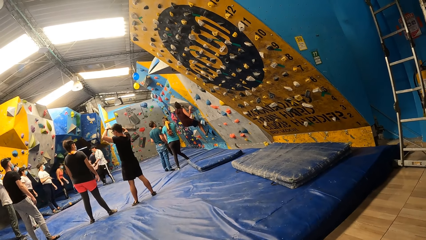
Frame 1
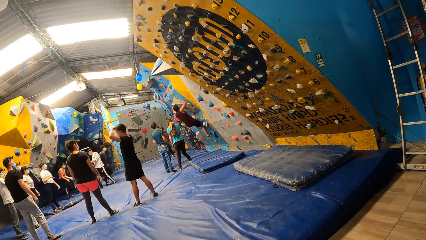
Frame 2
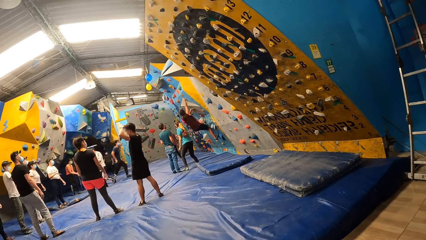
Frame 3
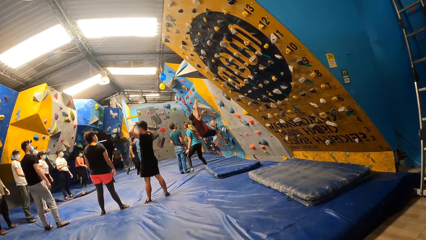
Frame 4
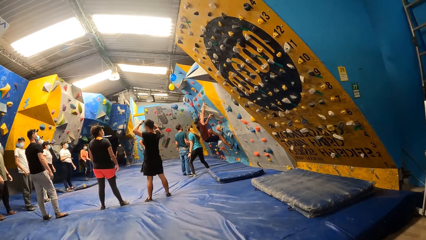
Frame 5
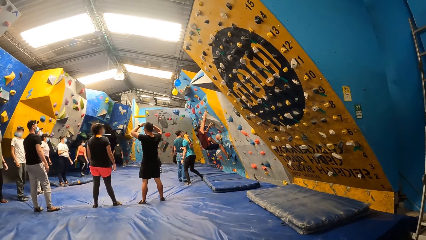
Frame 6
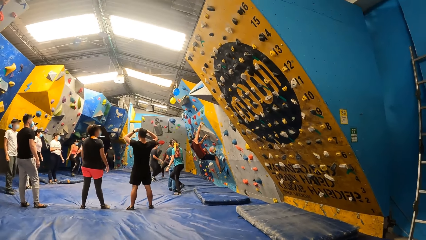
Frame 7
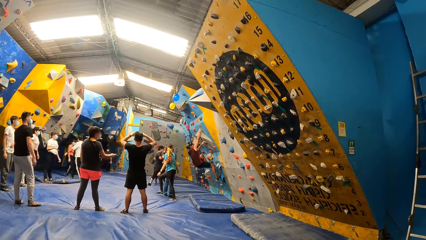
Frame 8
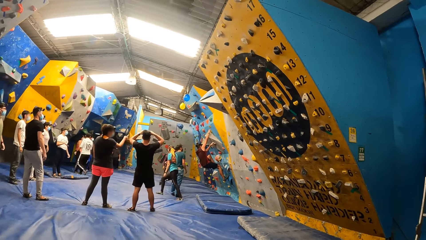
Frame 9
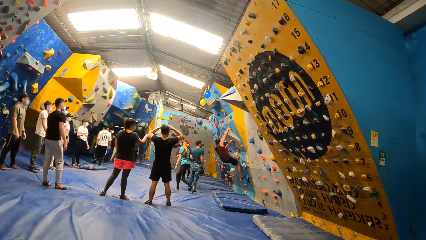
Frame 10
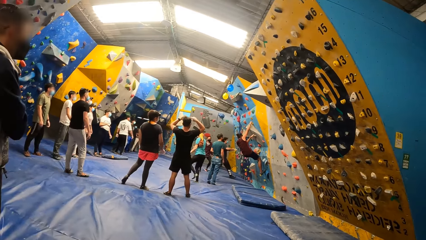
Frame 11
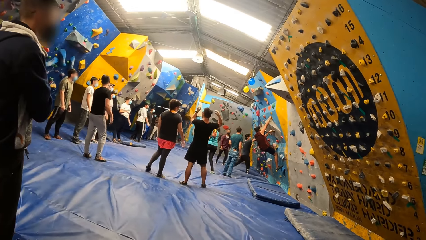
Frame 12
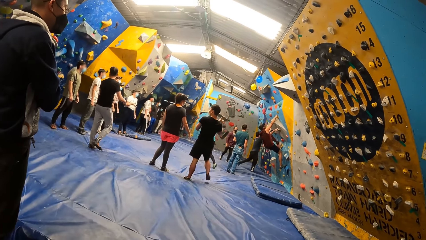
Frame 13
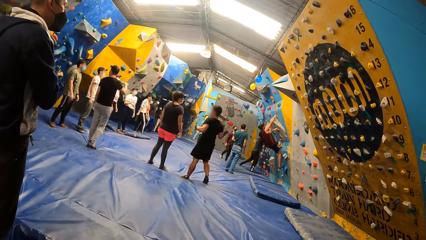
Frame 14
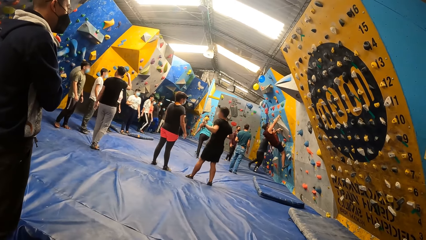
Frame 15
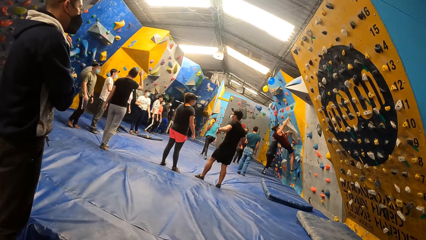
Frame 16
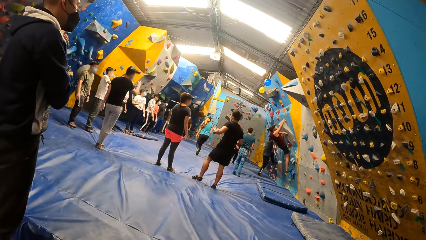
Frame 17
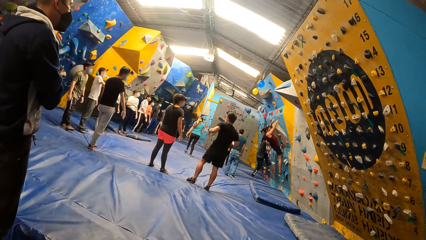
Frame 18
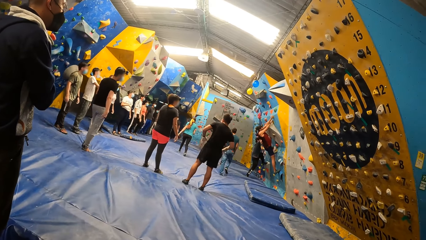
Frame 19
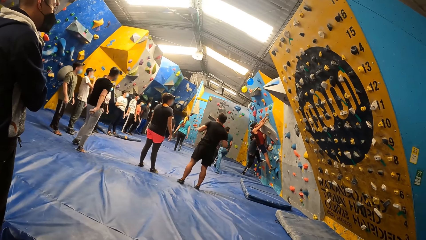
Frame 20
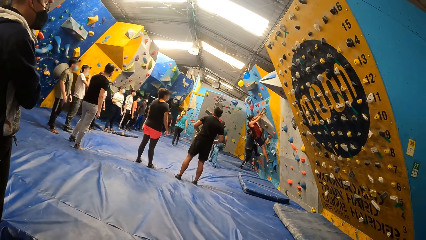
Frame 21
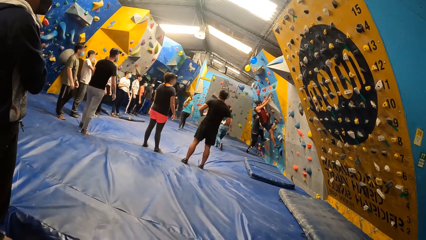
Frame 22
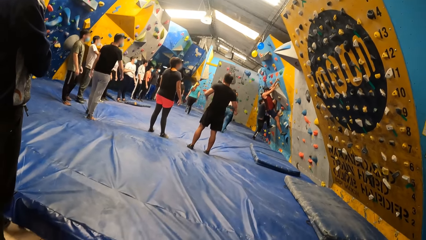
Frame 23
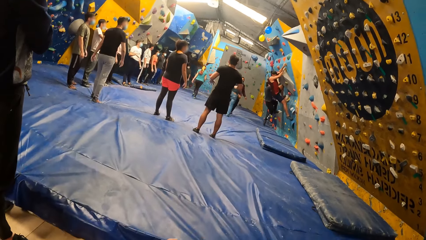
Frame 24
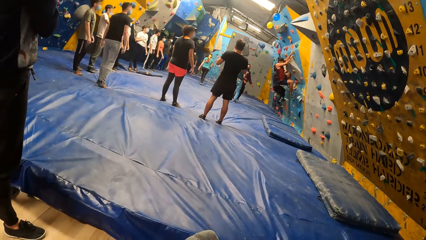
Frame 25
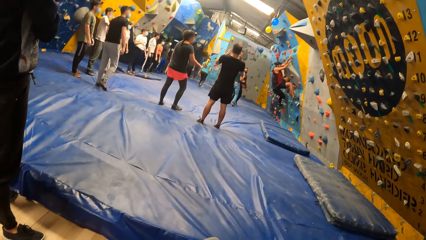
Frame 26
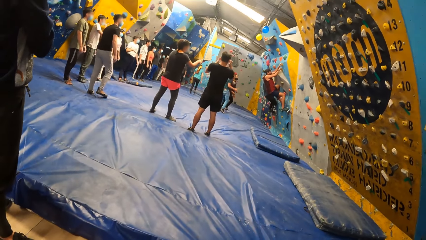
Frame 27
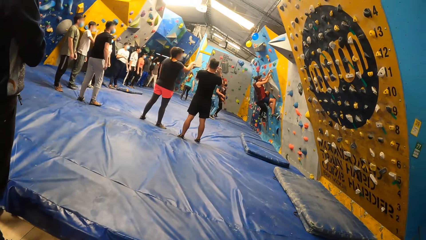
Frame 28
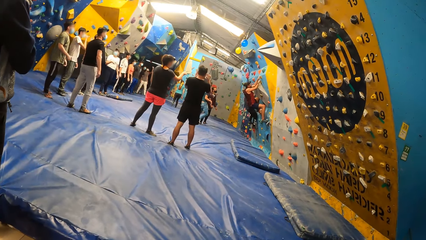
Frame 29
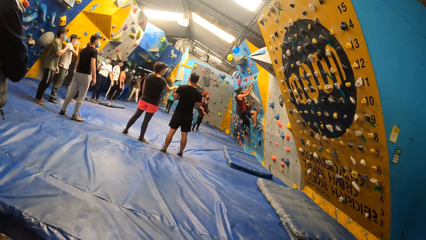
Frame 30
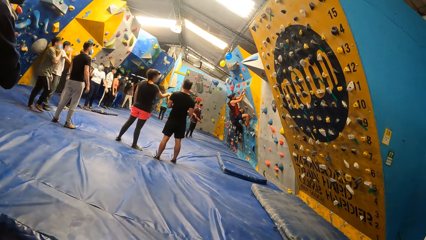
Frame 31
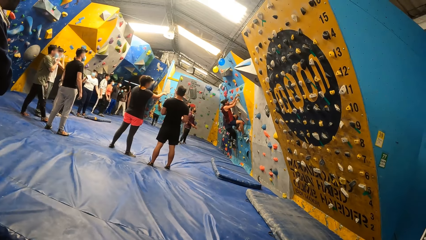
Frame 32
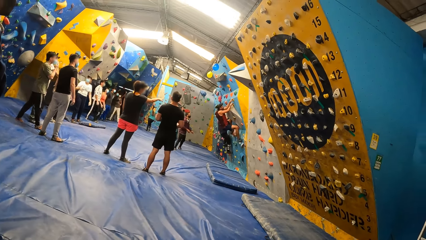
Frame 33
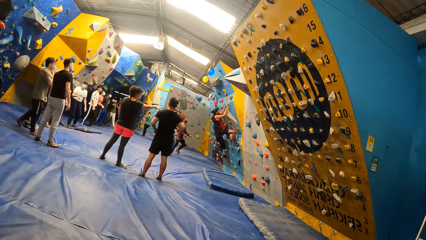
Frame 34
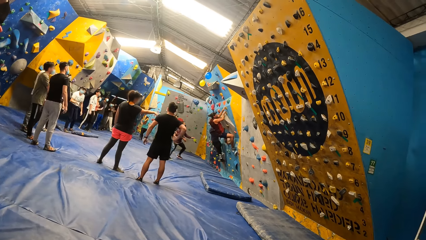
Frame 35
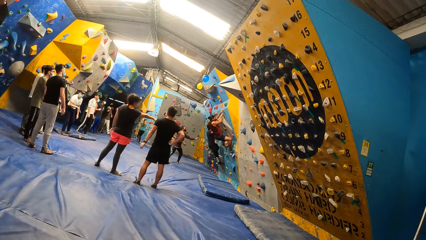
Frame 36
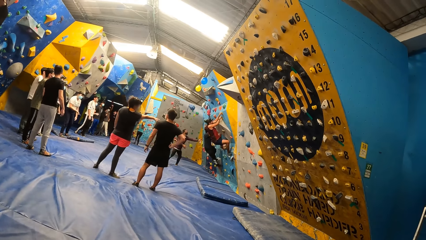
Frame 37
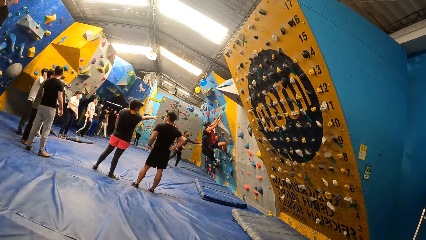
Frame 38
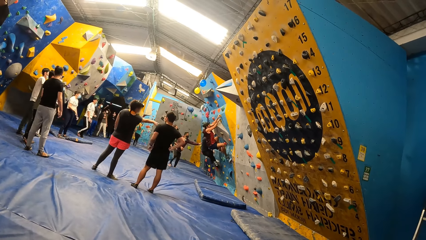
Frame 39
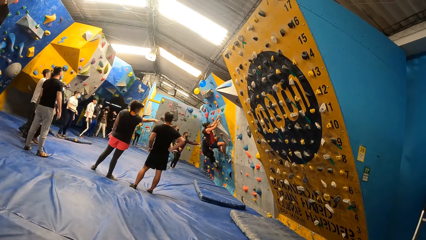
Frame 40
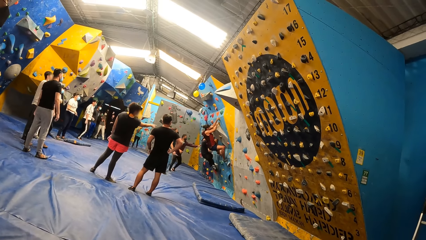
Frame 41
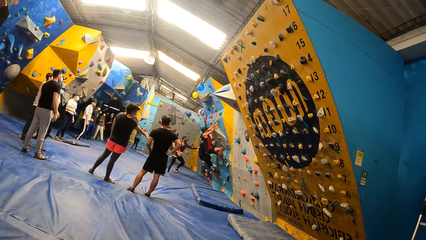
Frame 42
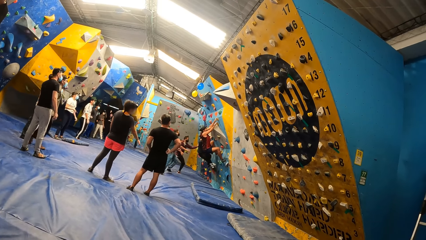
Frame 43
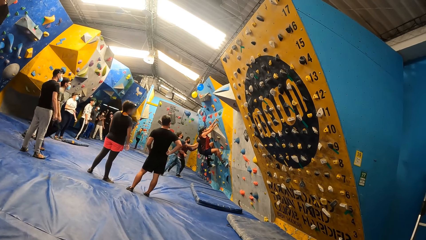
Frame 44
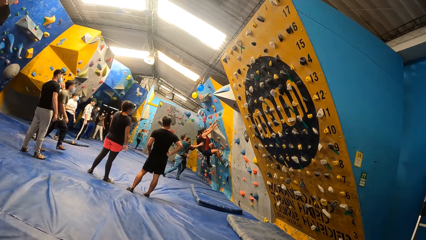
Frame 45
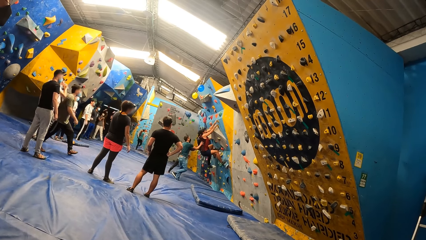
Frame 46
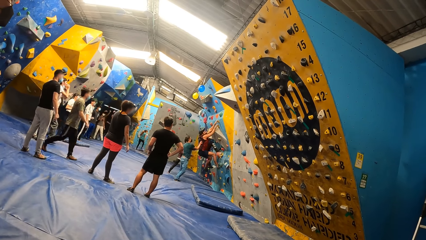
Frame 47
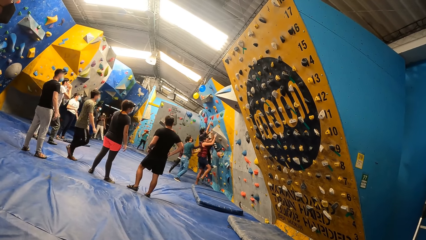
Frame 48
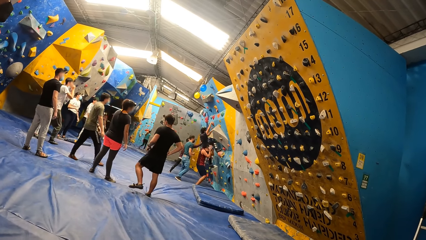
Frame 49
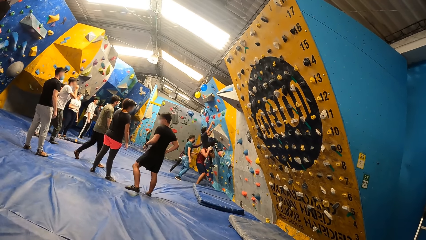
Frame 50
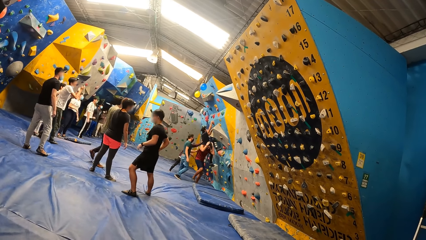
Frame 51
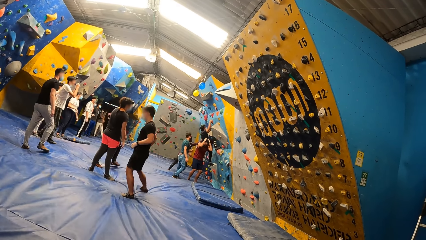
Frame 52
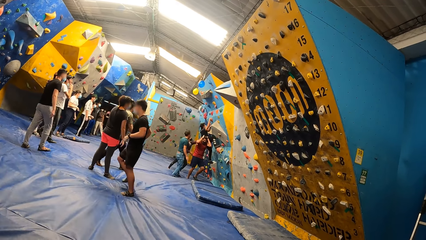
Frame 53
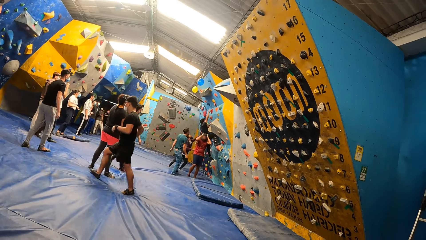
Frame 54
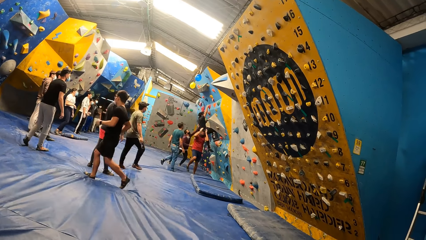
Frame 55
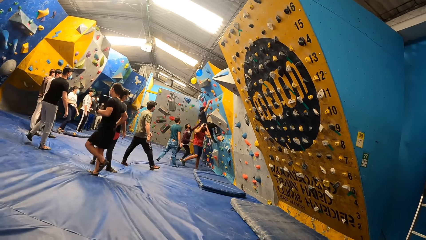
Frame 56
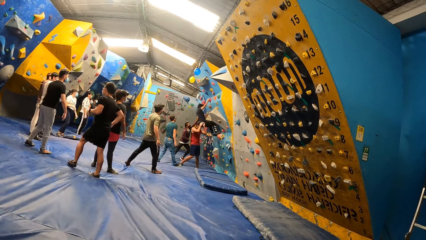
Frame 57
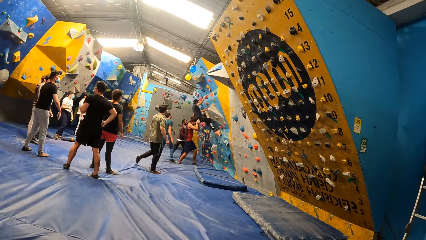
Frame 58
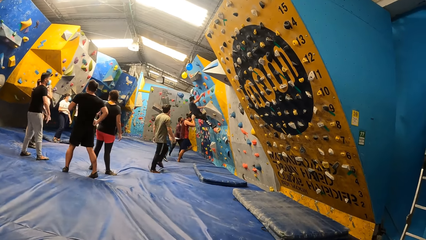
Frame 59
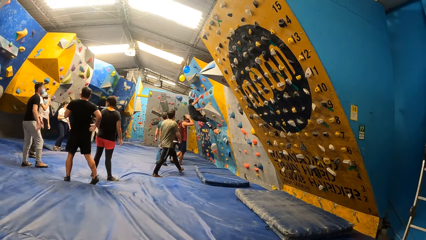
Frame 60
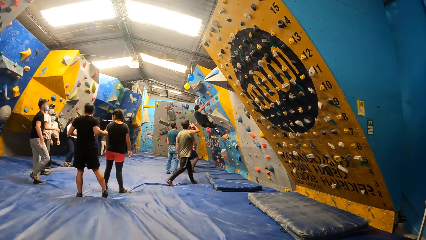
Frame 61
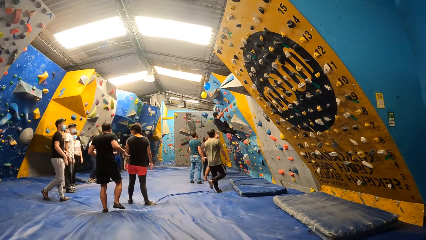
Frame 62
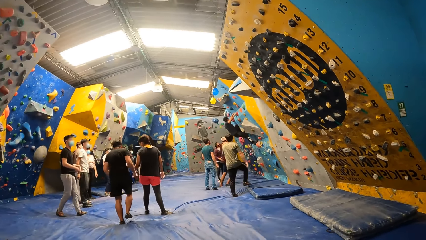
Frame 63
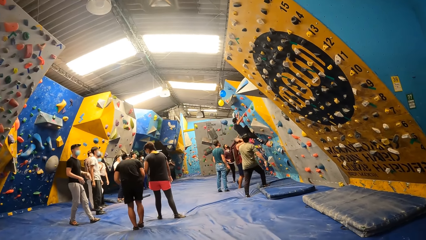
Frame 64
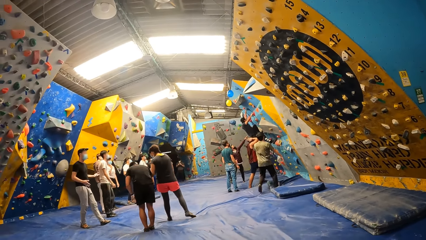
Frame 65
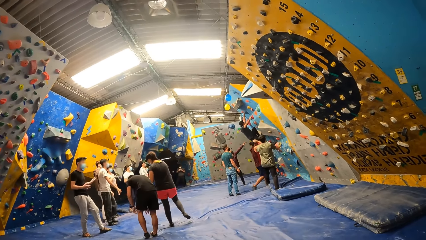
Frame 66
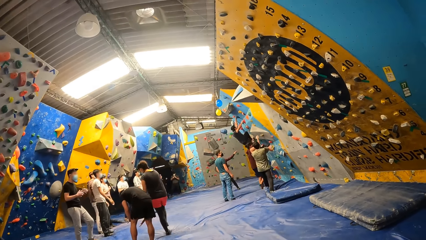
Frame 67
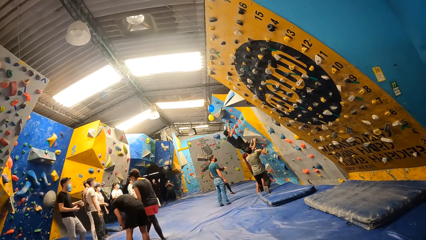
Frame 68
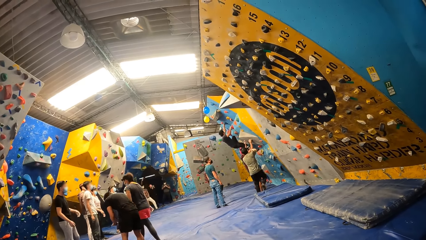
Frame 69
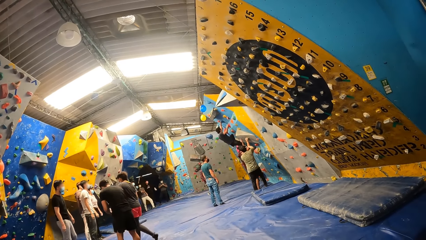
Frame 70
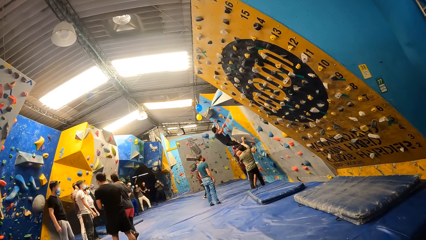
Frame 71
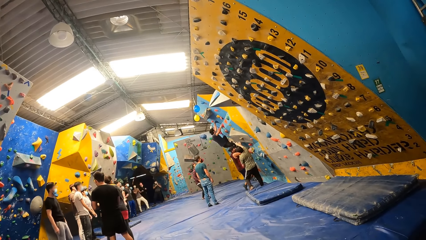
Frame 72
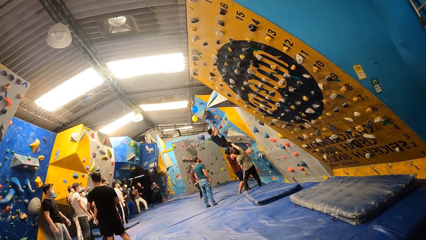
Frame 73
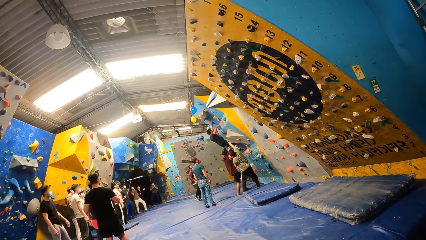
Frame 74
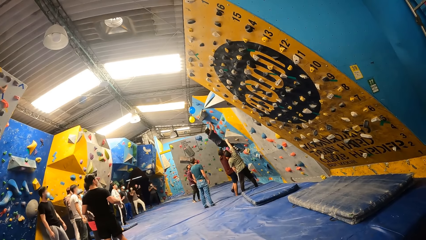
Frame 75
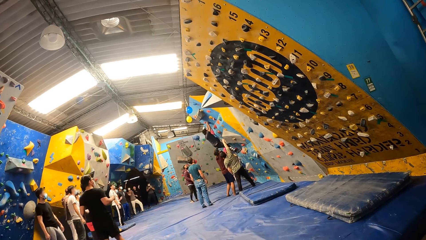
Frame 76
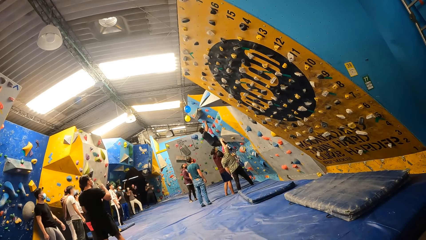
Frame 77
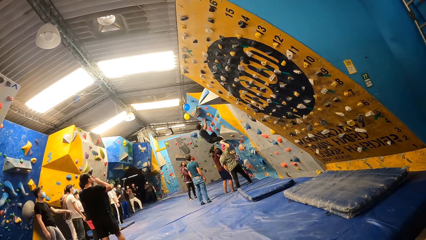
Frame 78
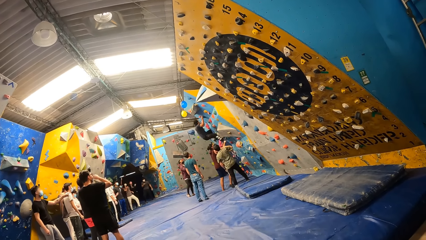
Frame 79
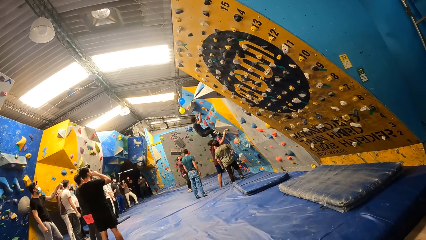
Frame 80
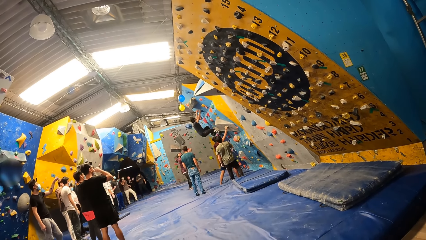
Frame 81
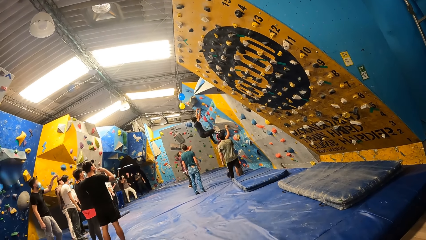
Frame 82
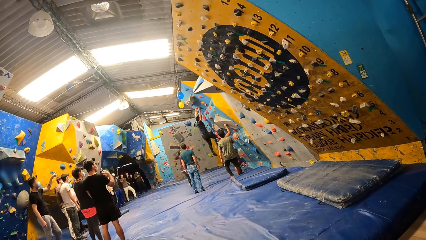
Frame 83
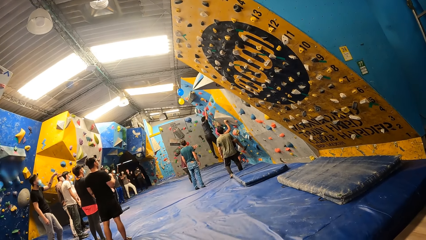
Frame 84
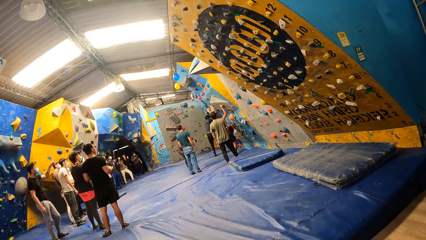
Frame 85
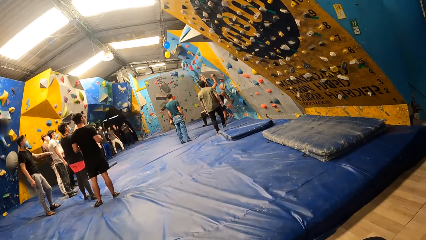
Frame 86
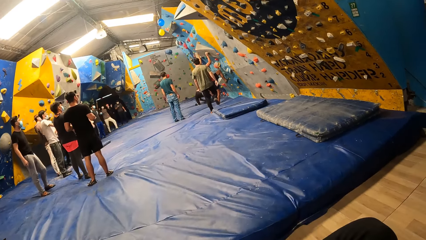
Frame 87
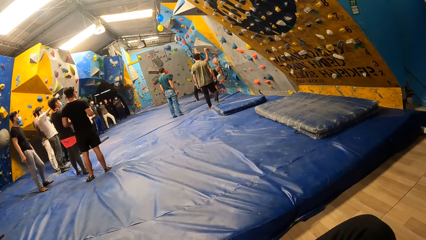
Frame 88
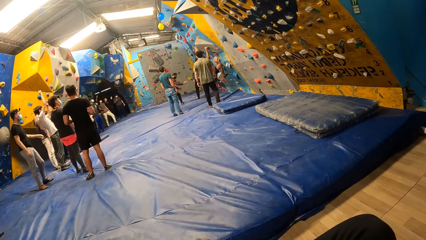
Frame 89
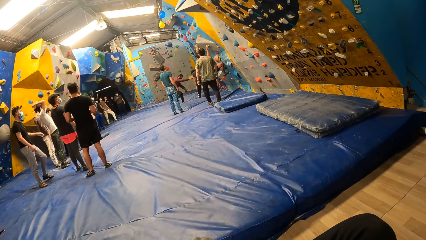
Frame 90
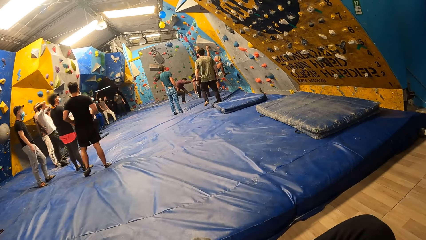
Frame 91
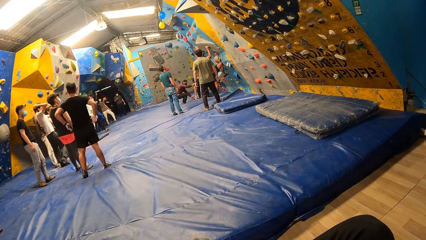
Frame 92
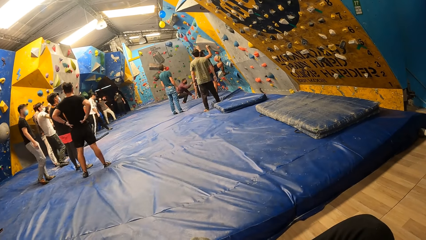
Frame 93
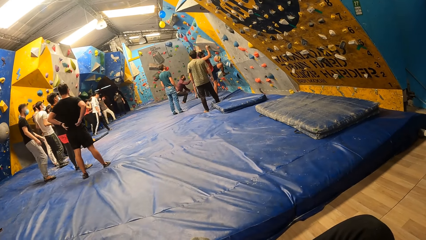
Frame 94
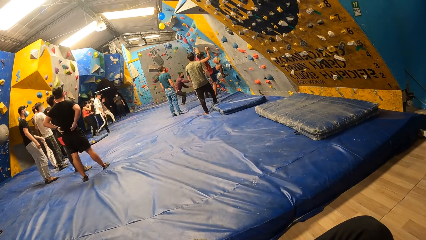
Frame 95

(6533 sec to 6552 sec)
A man boulders the wall. Another man interacts with the first man. A third man interacts with a fourth man. A fifth man interacts with the fourth man.
